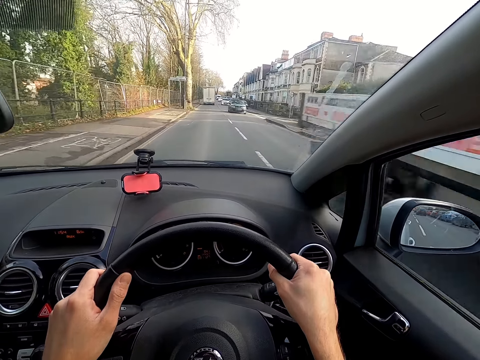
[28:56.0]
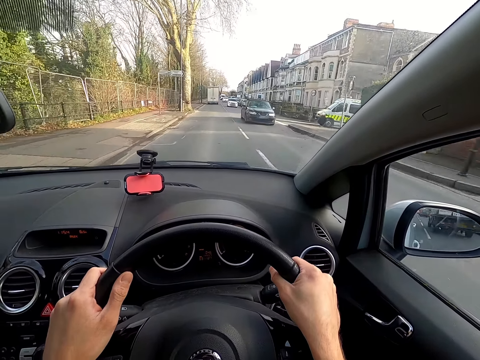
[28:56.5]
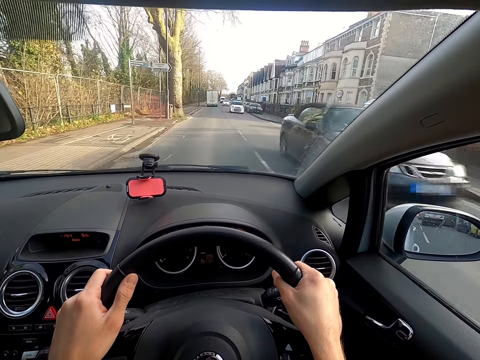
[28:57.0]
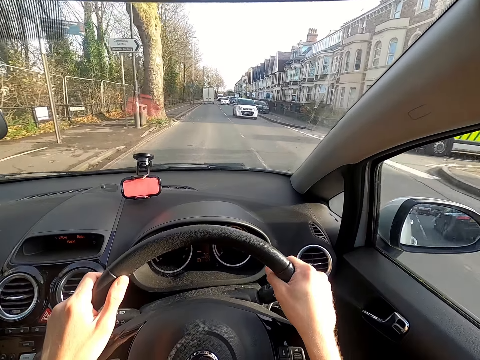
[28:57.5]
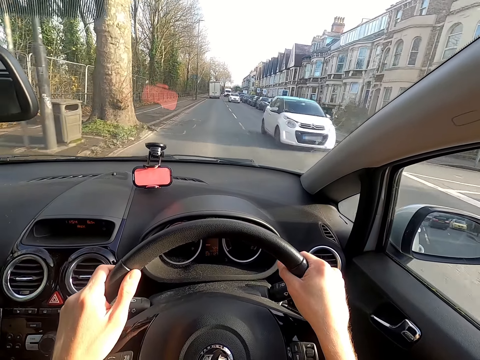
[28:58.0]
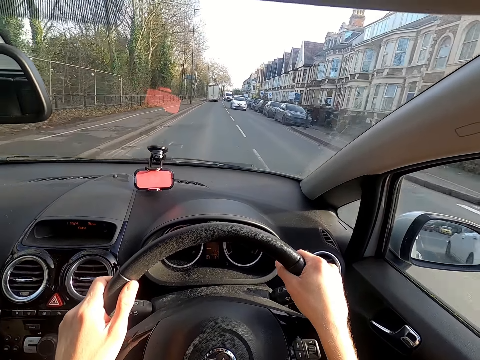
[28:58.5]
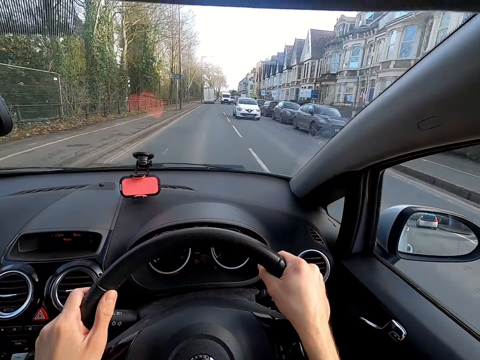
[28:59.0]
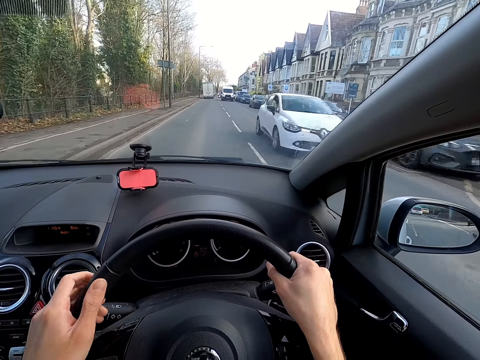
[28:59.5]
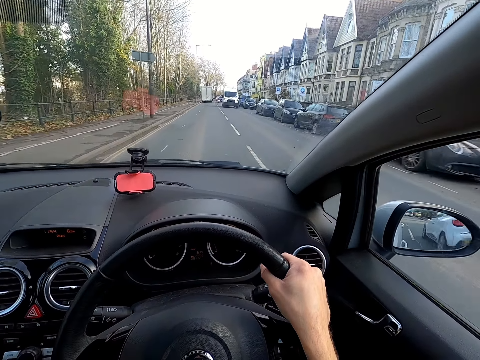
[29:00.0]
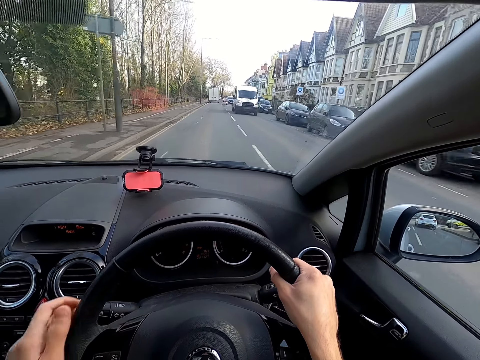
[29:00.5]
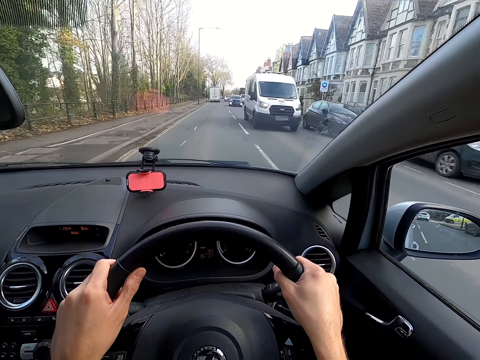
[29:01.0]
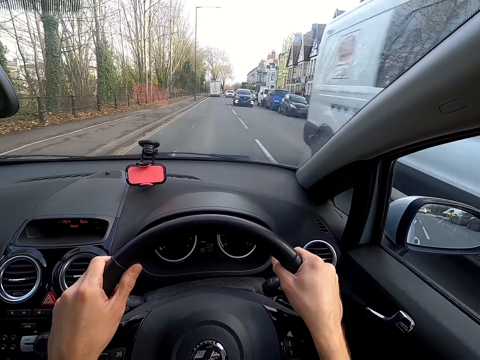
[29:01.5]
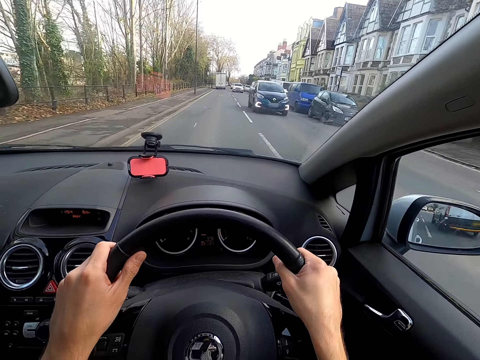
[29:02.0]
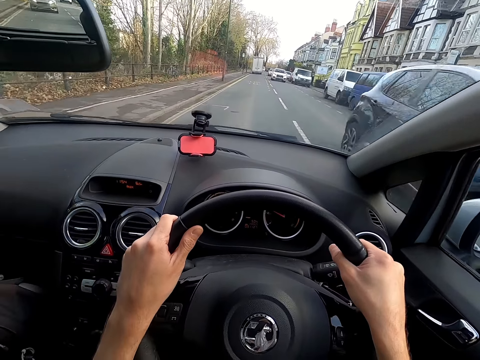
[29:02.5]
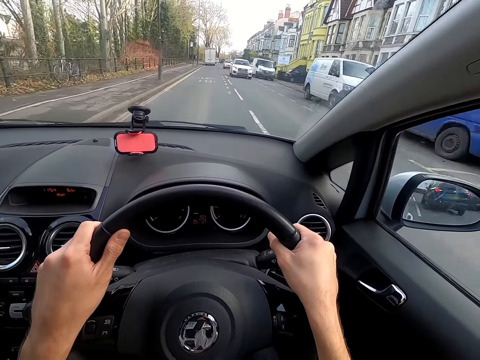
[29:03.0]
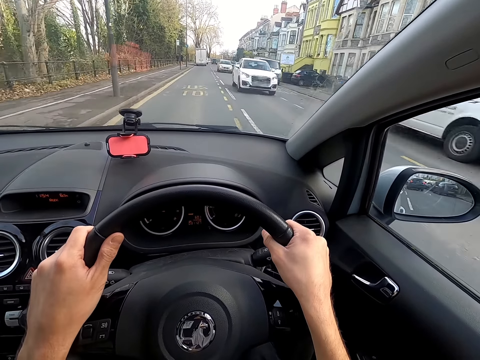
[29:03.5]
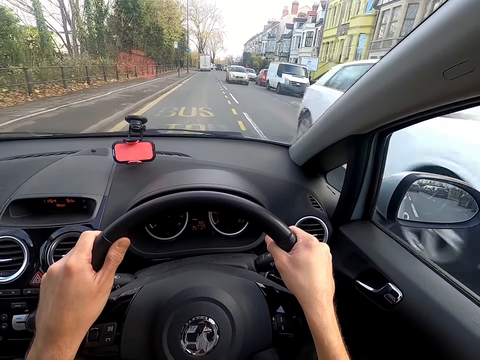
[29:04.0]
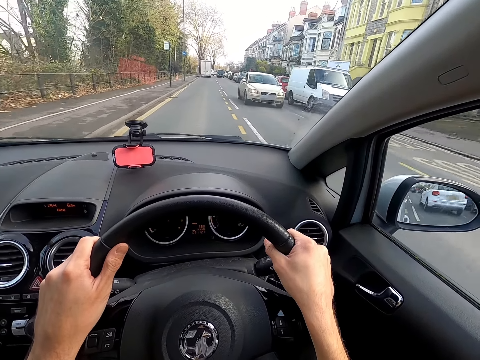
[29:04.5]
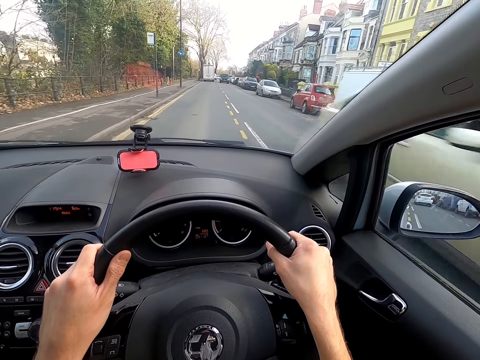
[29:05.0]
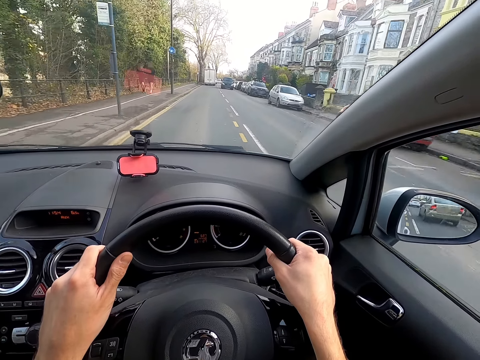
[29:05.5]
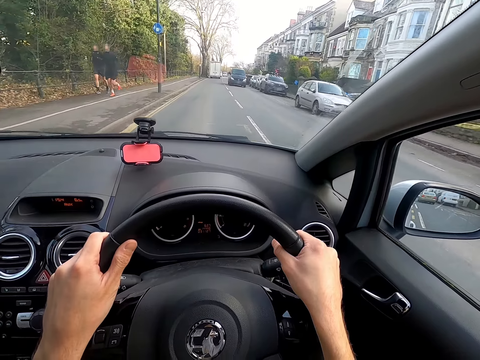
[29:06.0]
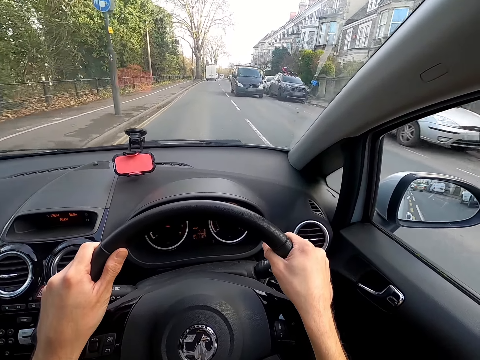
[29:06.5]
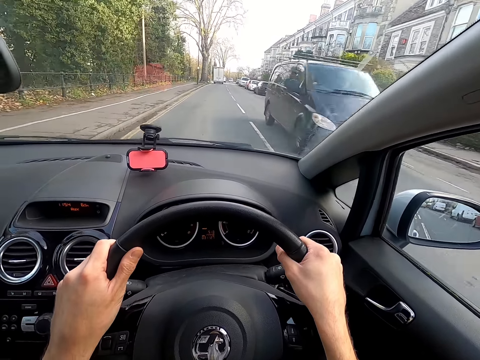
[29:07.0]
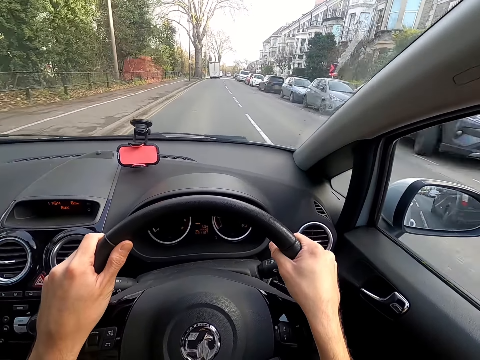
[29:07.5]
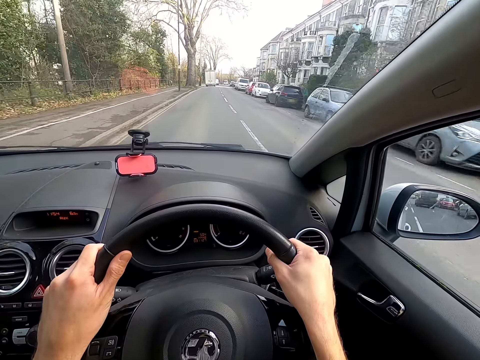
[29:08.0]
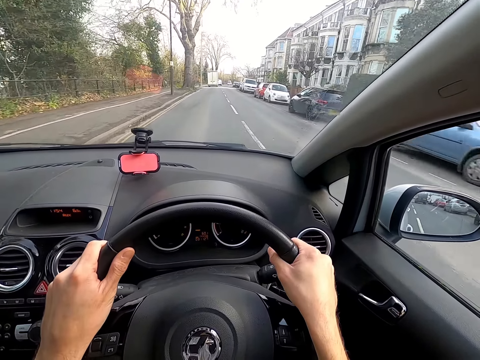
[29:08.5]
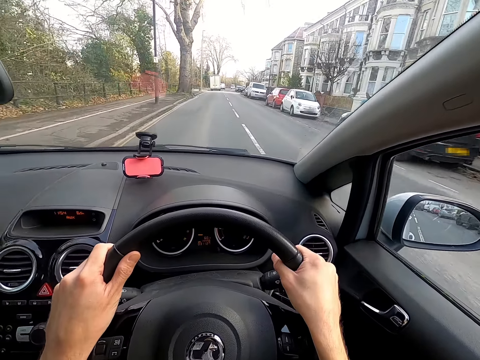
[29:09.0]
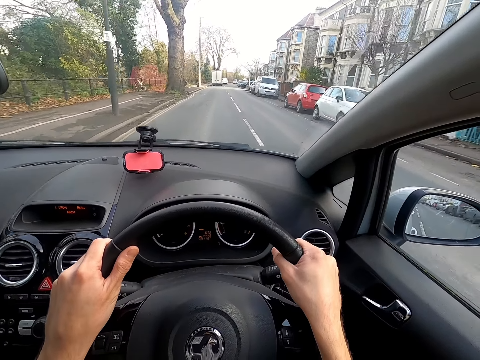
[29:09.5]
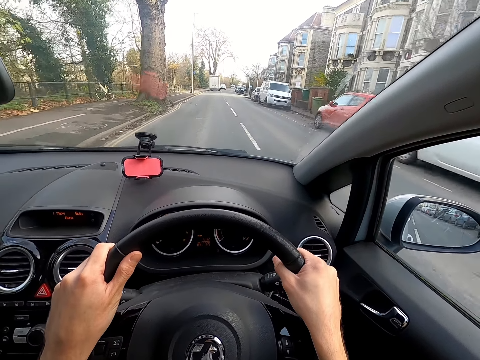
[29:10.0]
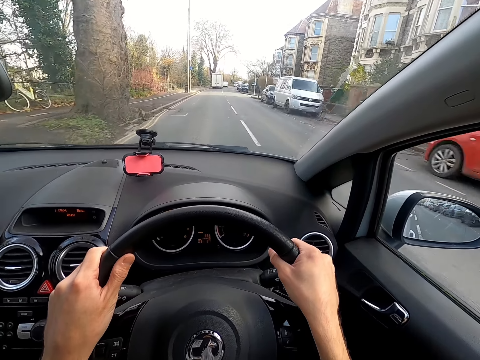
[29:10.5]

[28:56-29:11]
The camera wearer drives past a white truck. They drive past a black car. They drive past a white car. They drive past a white car again. They drive past a white van. They drive past a blue car. They drive past a white car. They drive past a yellow car. They drive past a black van.

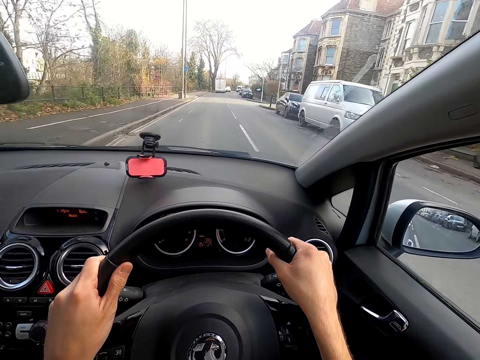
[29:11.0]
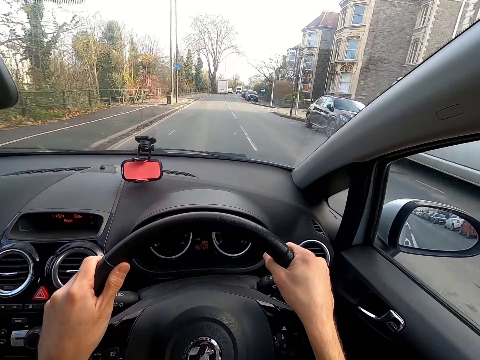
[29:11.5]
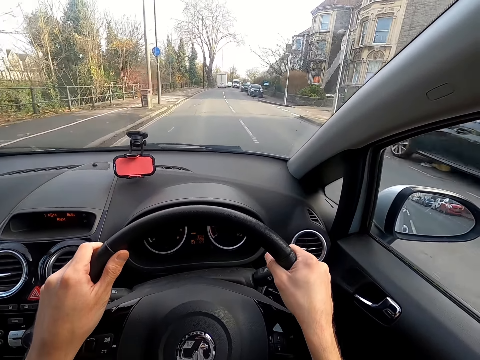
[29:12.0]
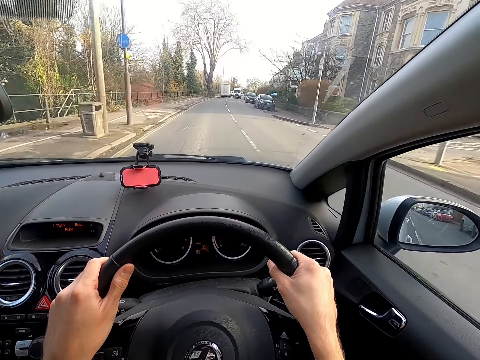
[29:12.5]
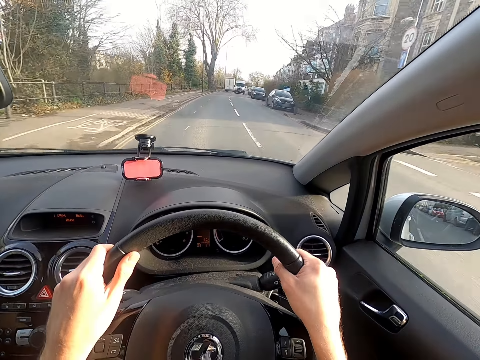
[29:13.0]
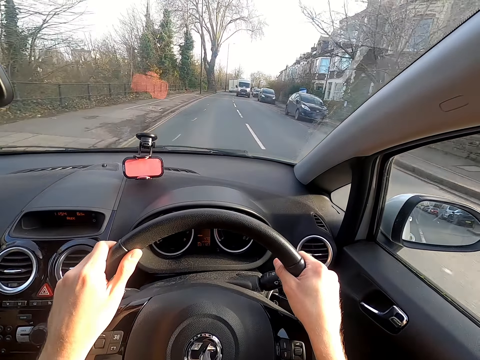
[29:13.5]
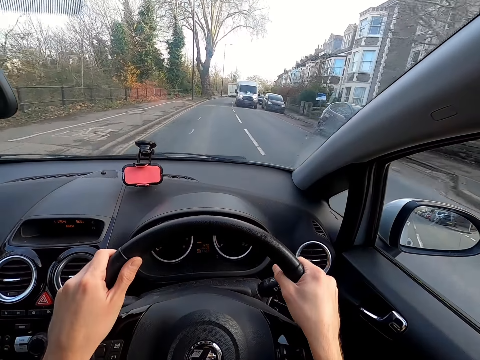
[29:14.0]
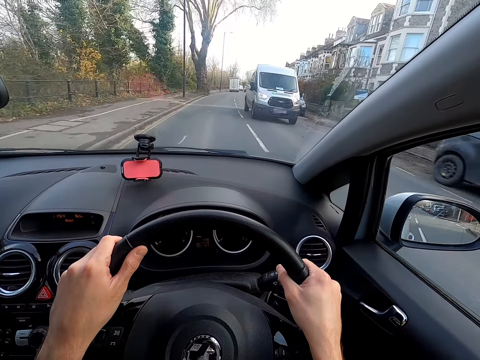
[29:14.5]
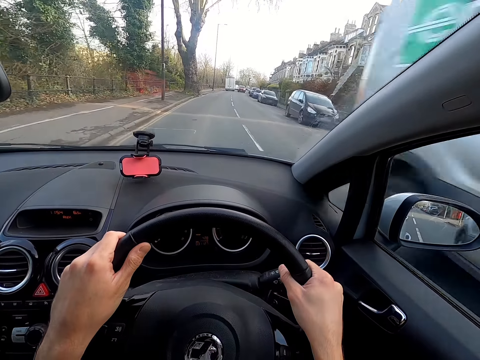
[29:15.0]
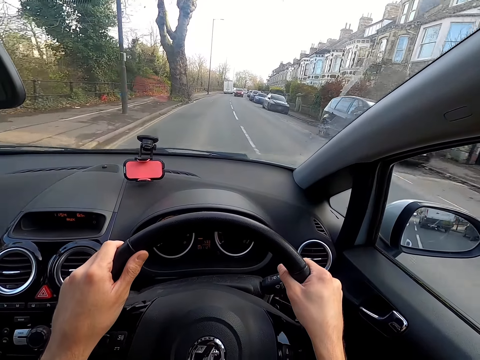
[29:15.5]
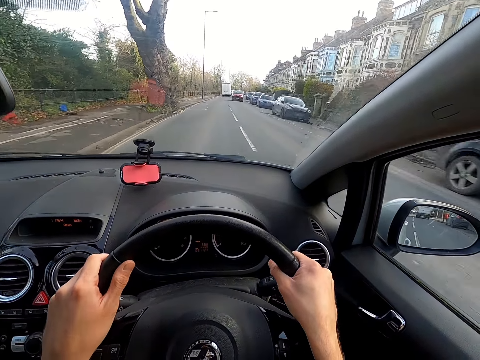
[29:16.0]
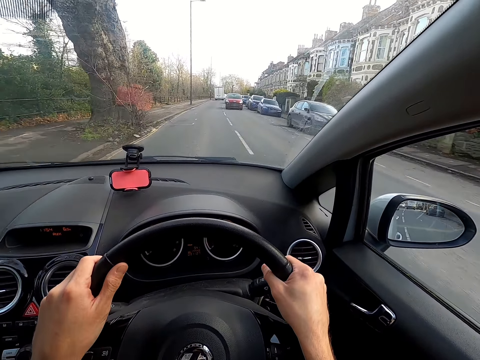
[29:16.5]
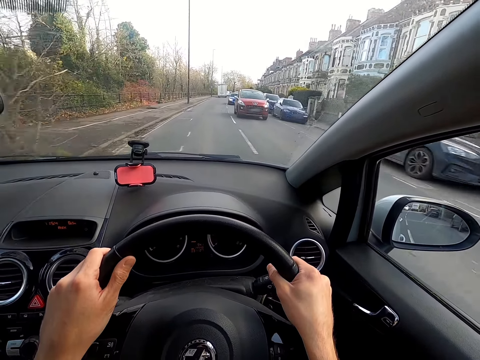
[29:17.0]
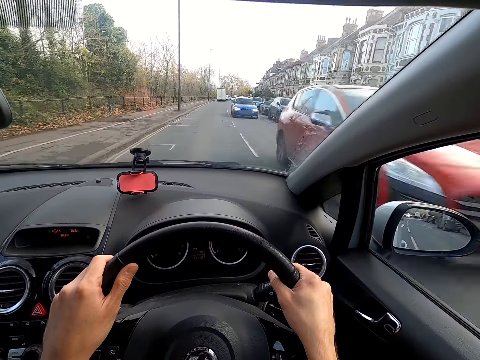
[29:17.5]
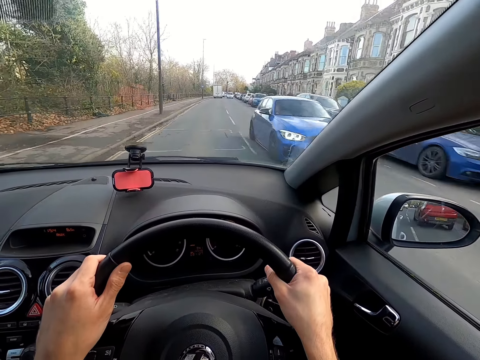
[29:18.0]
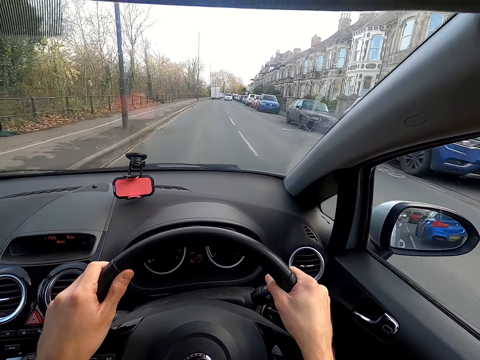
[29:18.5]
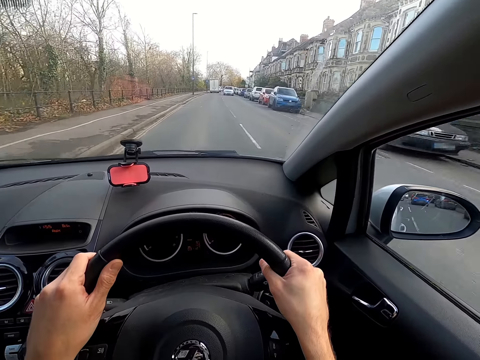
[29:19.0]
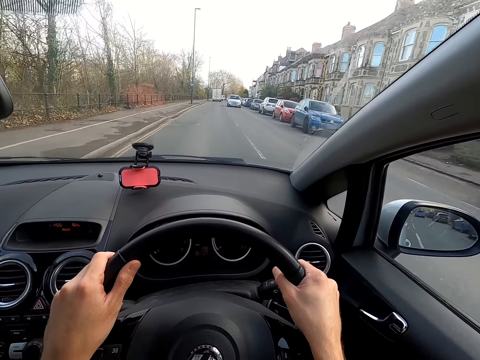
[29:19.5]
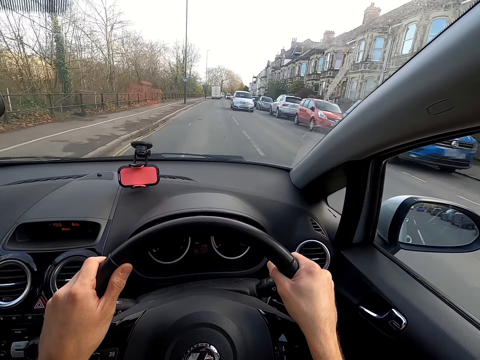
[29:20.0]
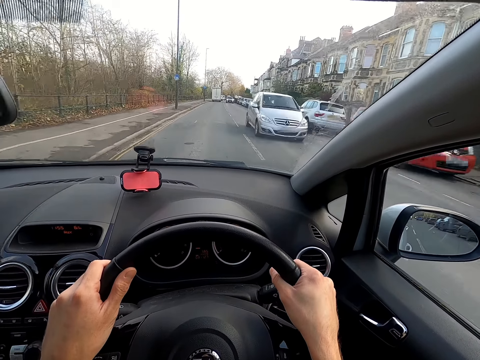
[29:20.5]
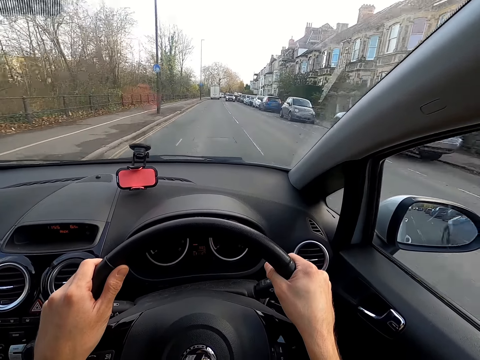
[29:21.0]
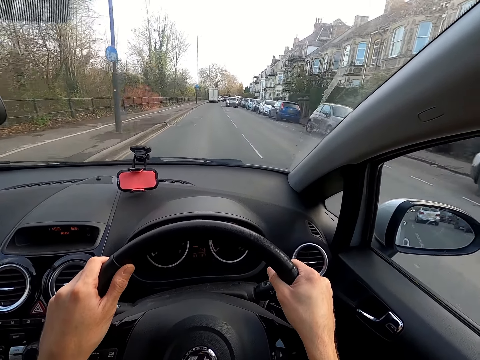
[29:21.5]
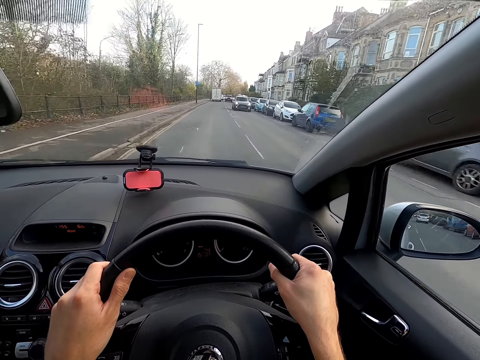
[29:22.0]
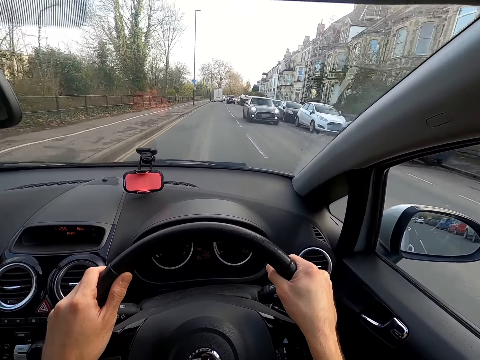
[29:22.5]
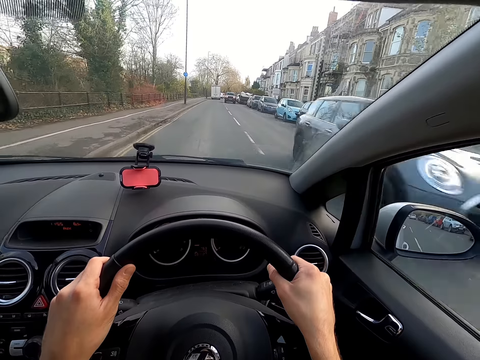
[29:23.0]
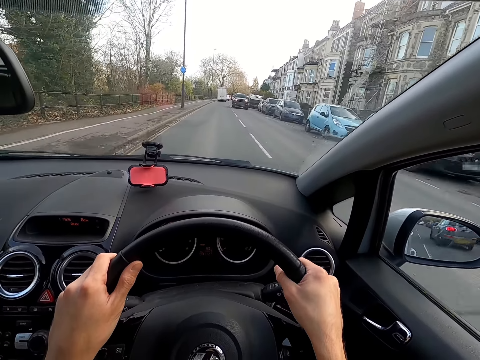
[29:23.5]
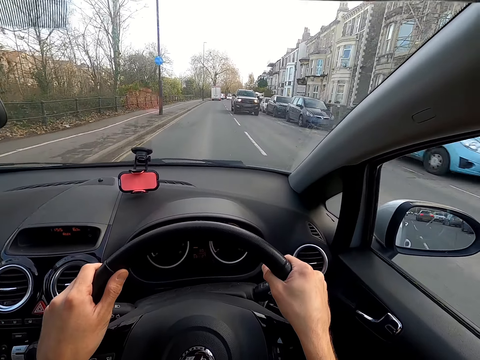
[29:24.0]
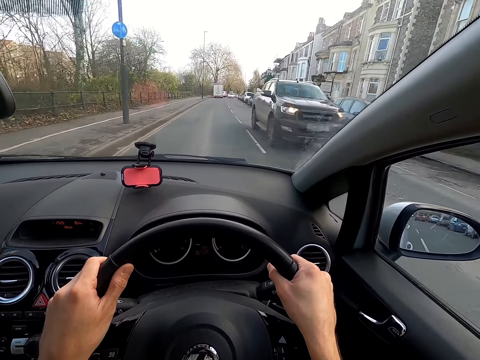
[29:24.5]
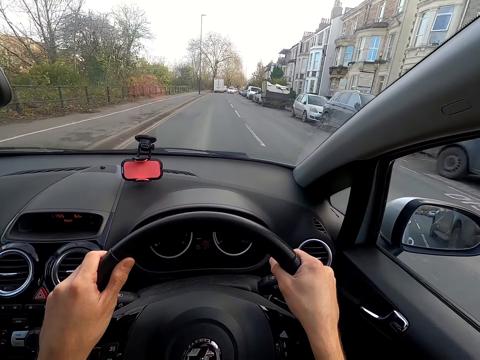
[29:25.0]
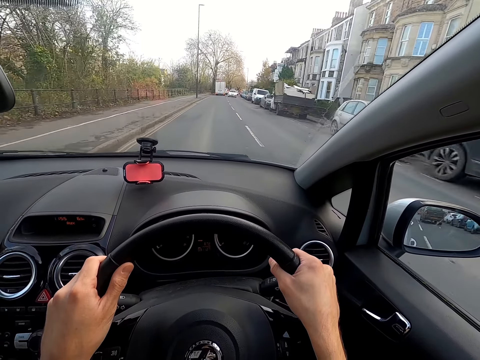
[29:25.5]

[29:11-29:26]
The camera wearer drives past a silver van. They drive past a red car. They drive past a blue car. They drive past a silver car. They drive past a grey car. They drive past a black pickup truck.
